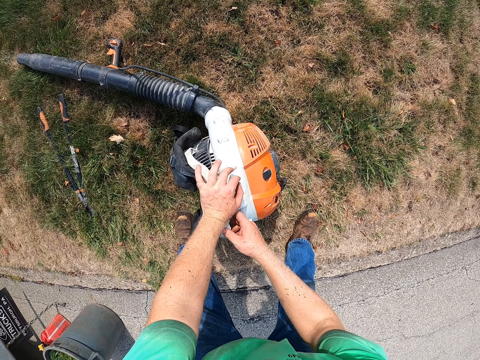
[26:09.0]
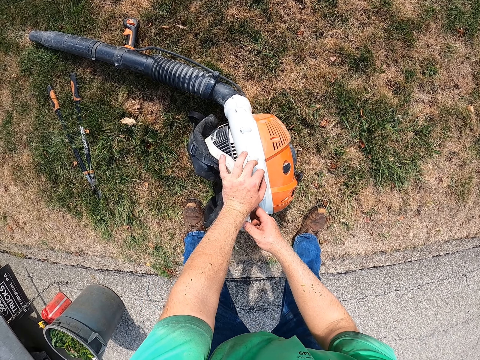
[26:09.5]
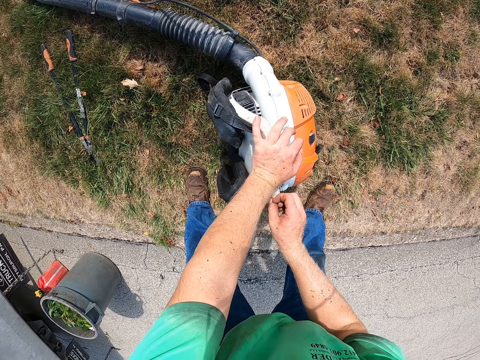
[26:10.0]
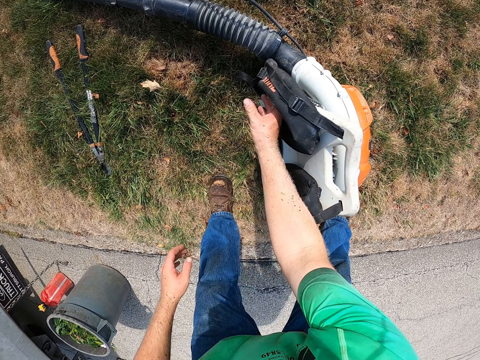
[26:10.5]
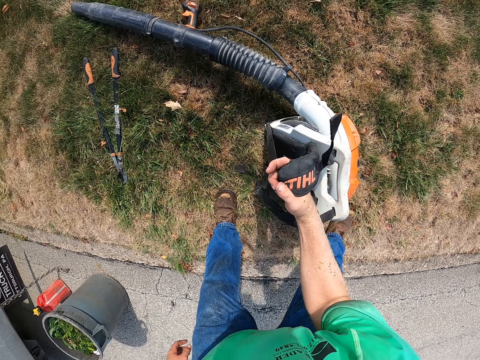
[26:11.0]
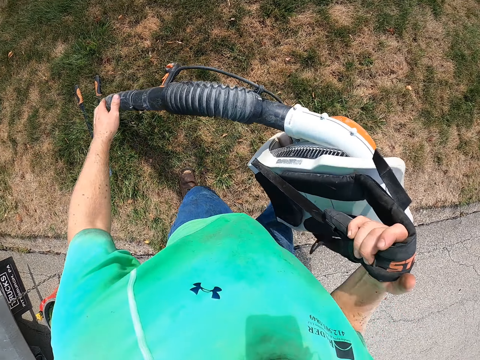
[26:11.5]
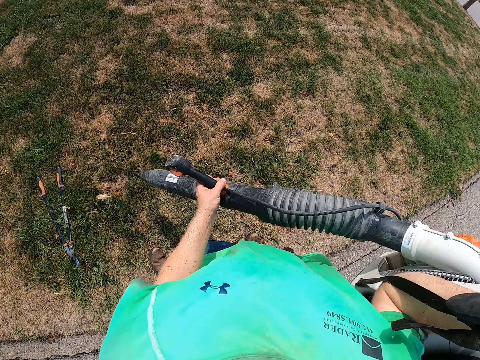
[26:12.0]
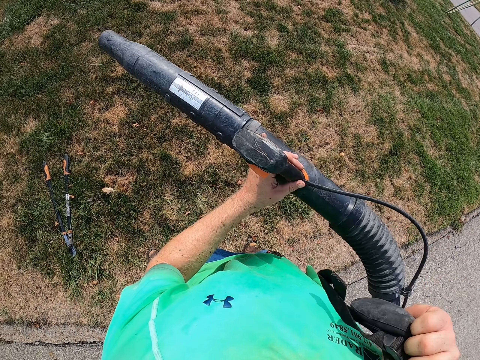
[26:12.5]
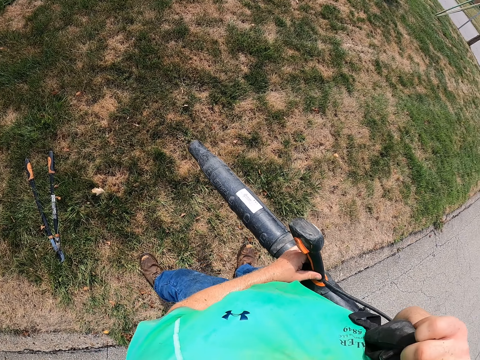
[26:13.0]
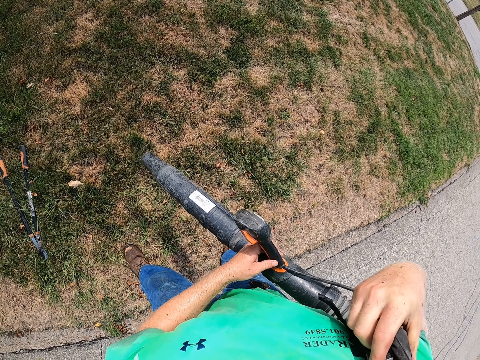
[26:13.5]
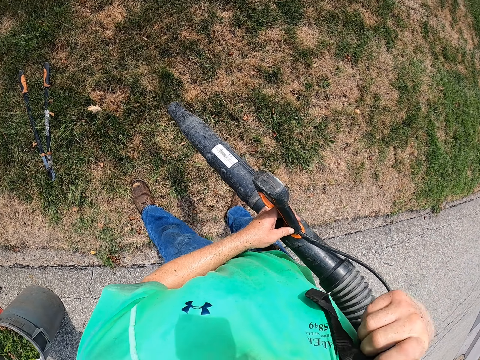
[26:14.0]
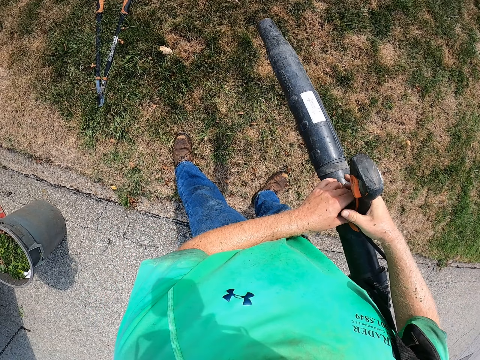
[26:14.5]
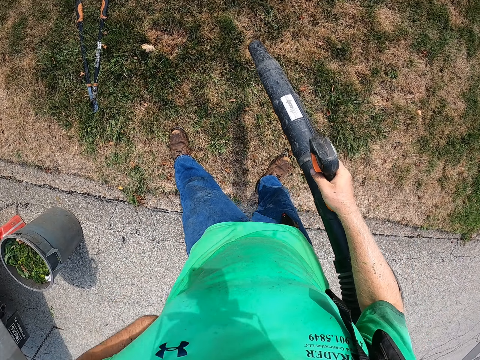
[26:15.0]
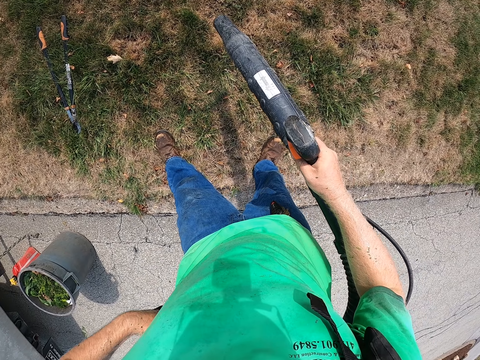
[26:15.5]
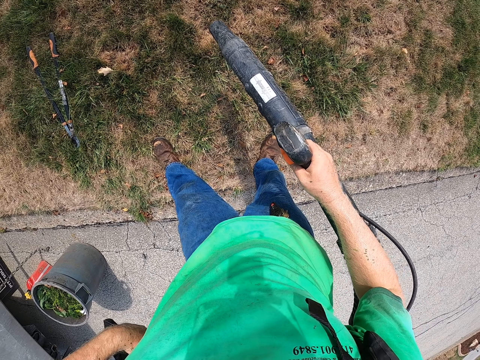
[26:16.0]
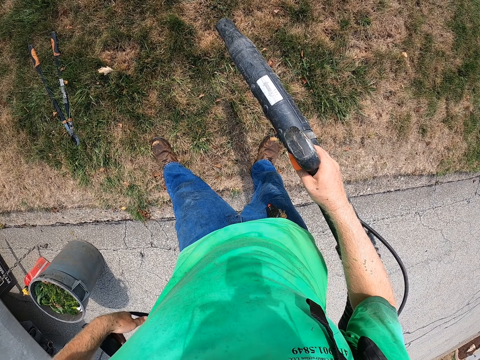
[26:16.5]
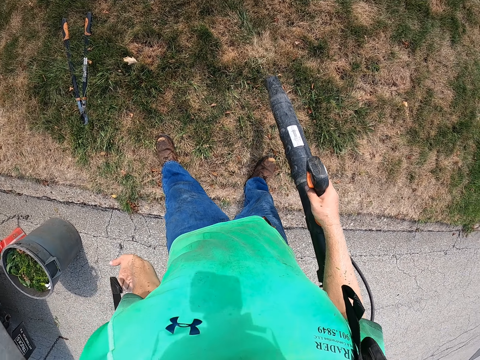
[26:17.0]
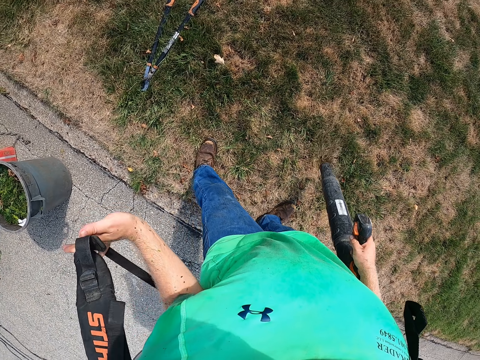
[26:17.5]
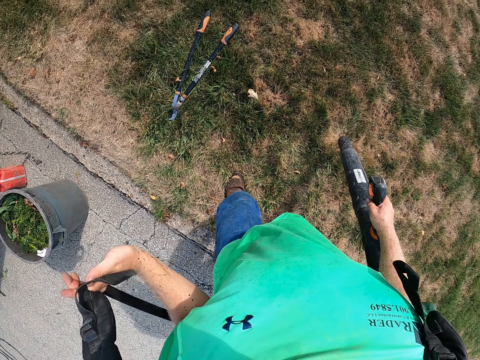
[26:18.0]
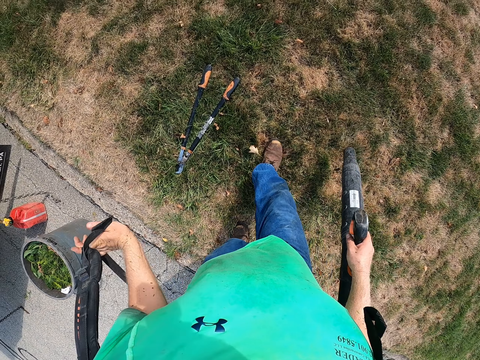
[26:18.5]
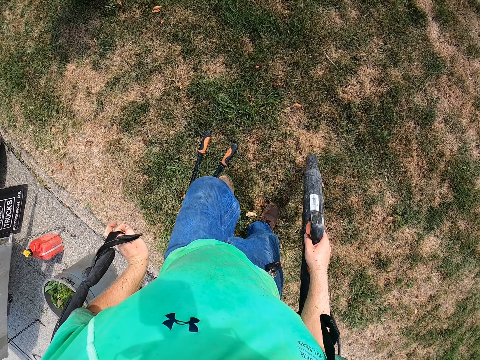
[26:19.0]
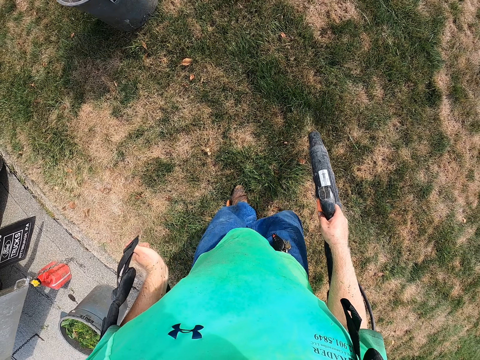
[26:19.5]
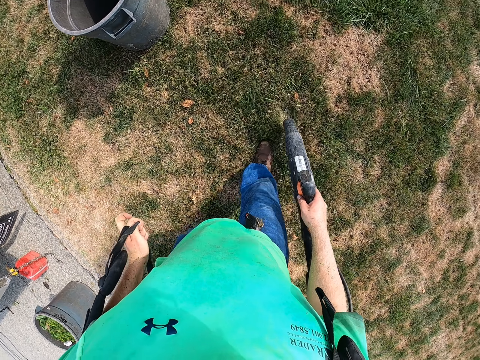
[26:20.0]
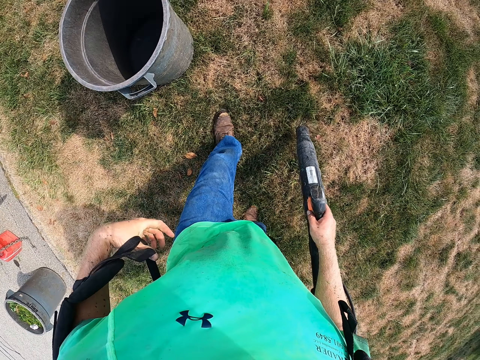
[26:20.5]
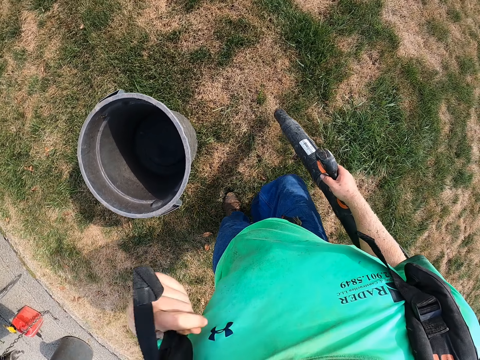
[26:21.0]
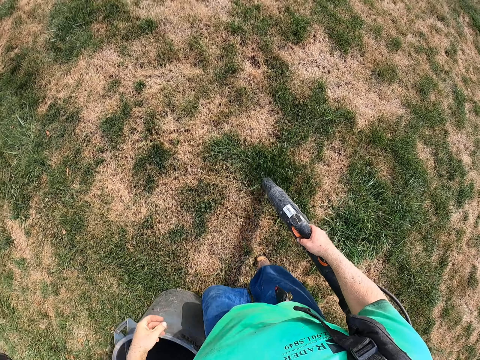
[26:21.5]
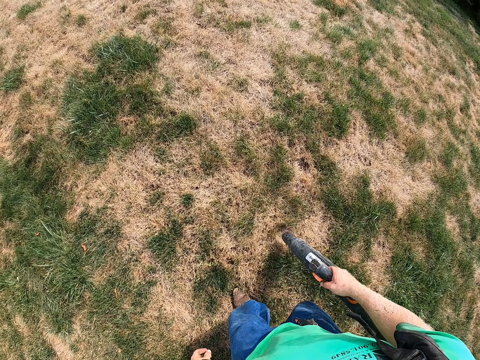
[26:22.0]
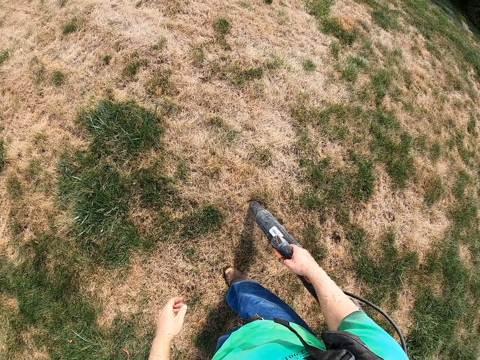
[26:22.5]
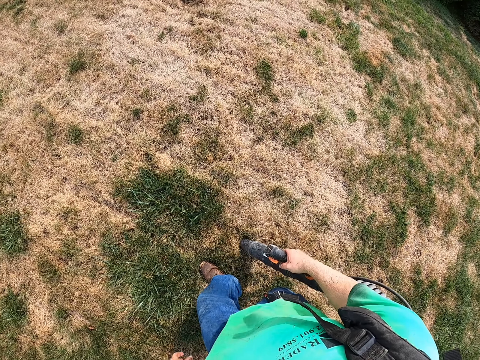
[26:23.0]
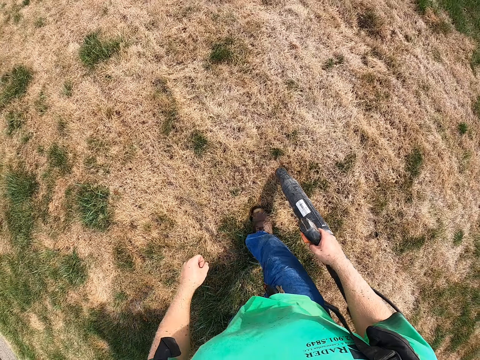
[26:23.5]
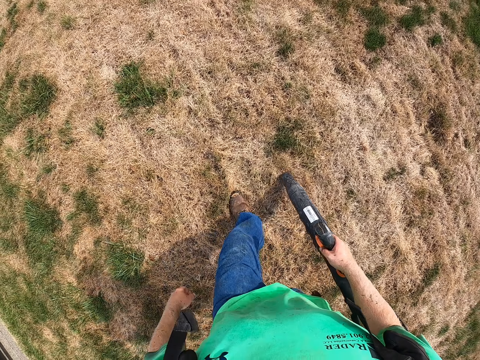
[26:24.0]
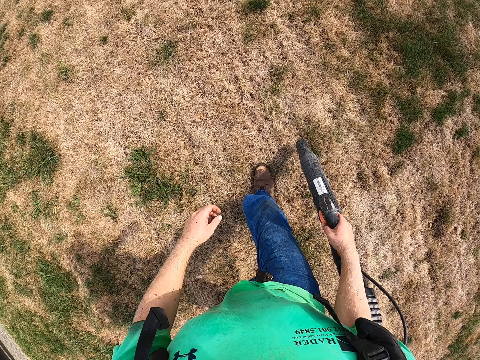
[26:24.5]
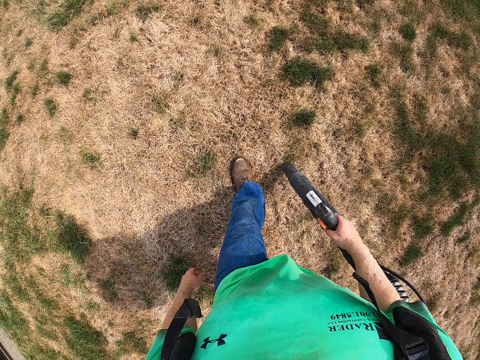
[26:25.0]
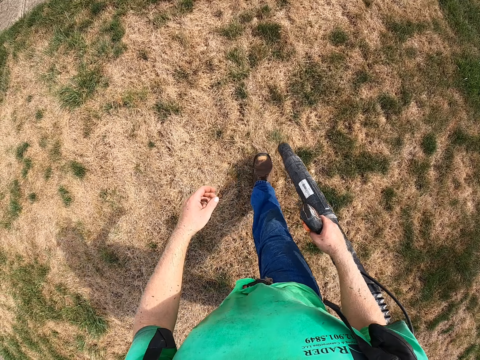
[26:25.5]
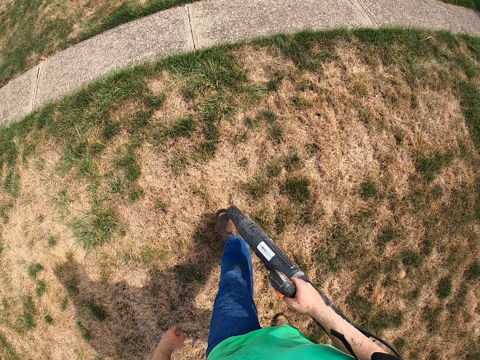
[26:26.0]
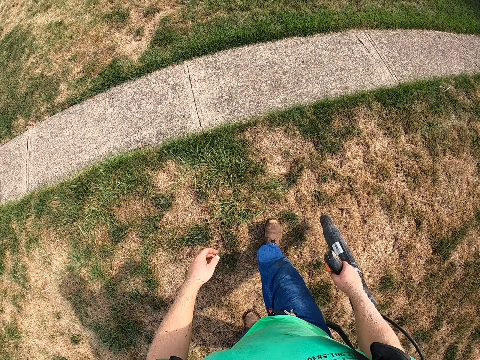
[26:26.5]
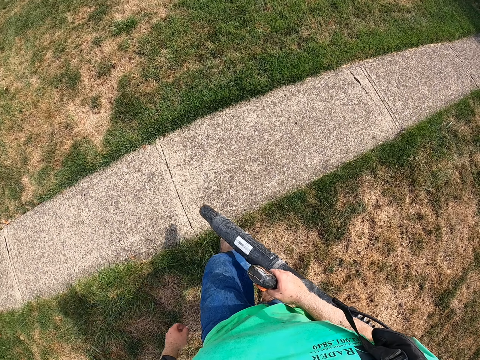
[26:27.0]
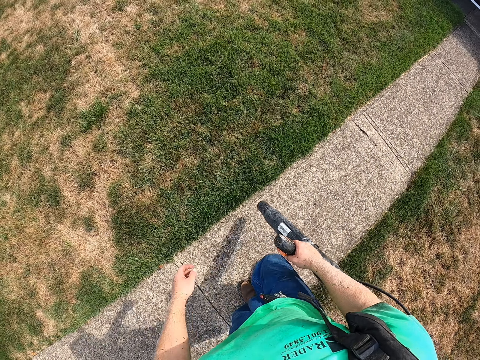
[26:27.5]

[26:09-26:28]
The camera wearer removes his hand. He lifts the leaf blower on the floor with his right hand. He holds the leaf blower on the handle with his left hand. He adjusts it. He passes the leaf blower from his left hand to his right hand. He holds on the handle. He vacuums the lawn with the leaf blower in his right hand. He places the handle of the leaf blower over his shoulder with his left hand. He walks across the field. He blows.

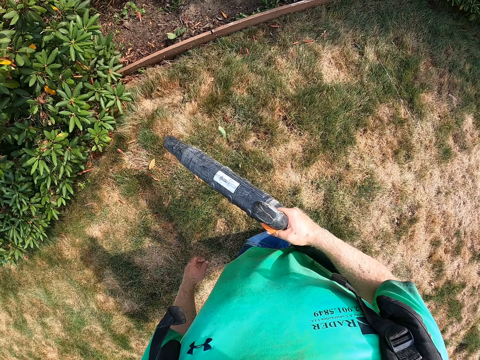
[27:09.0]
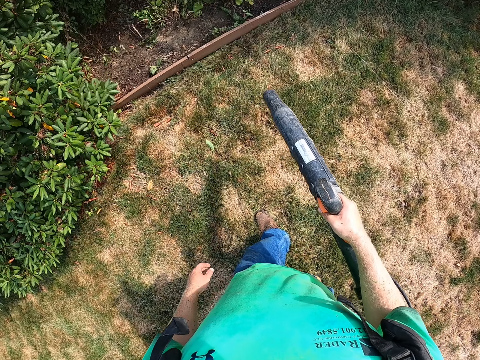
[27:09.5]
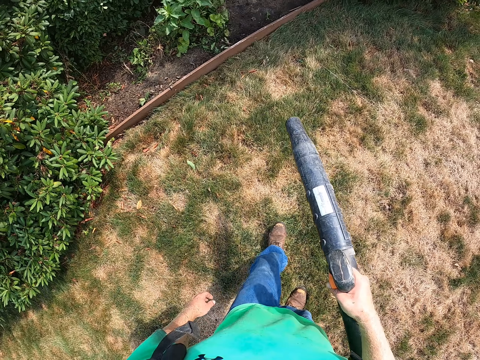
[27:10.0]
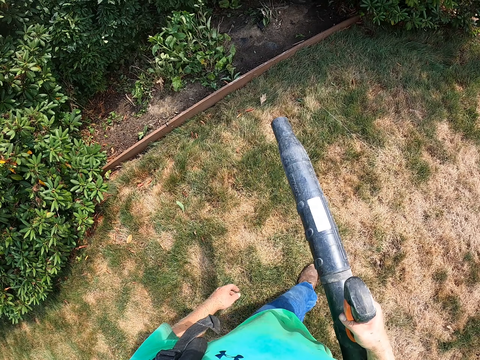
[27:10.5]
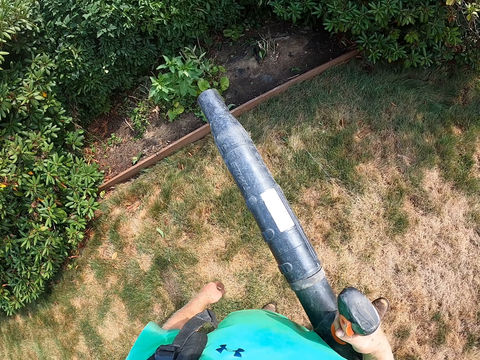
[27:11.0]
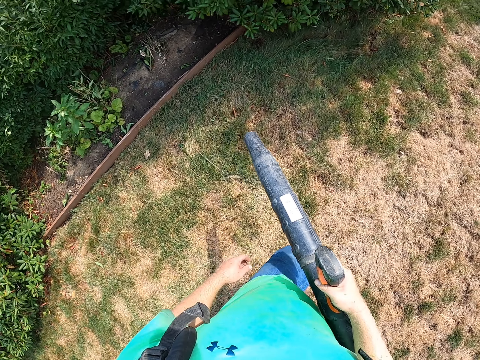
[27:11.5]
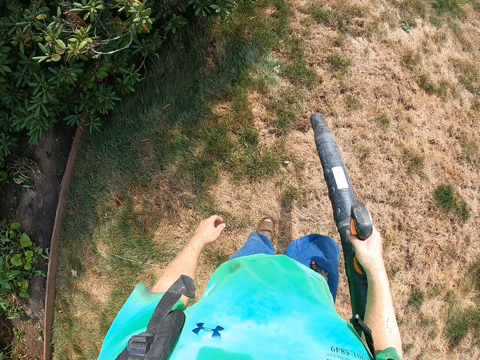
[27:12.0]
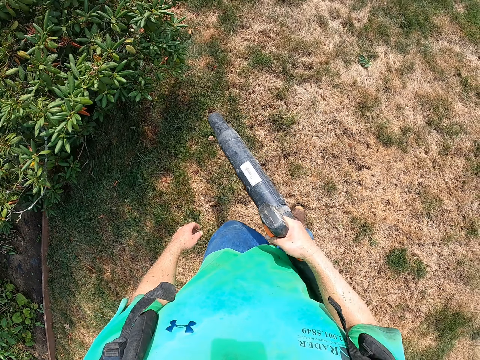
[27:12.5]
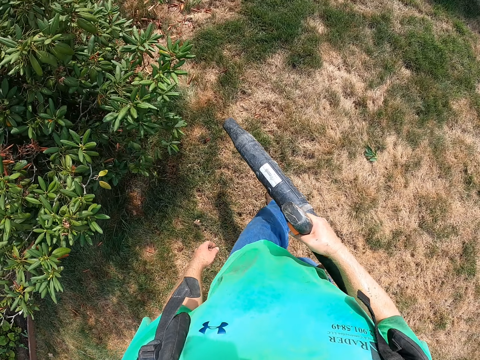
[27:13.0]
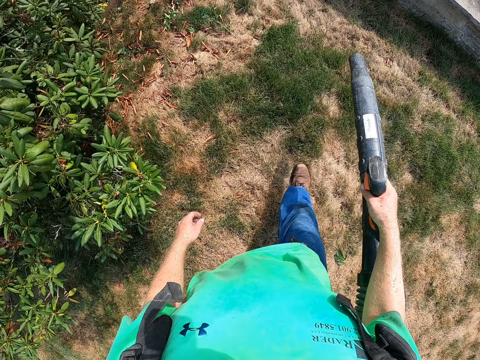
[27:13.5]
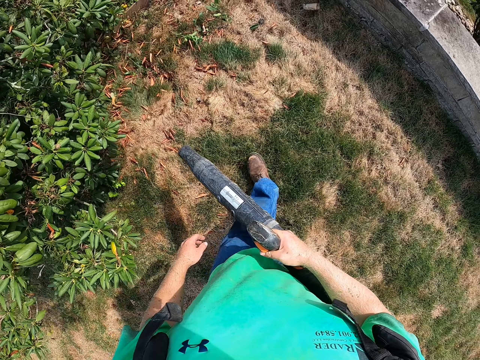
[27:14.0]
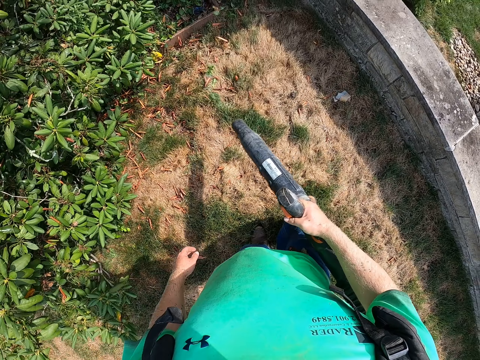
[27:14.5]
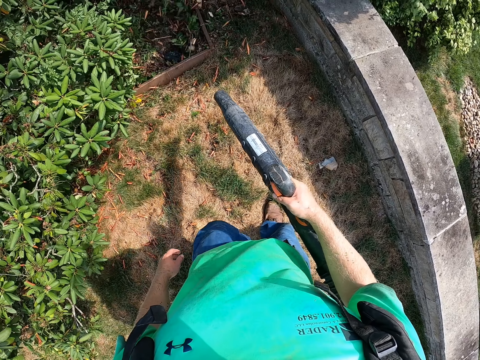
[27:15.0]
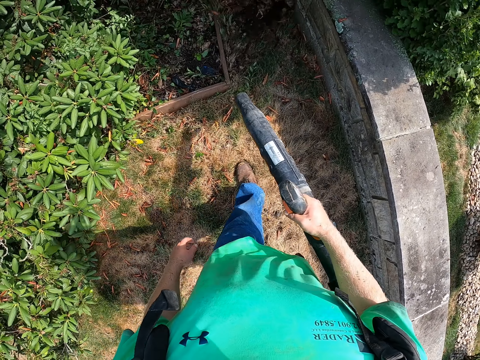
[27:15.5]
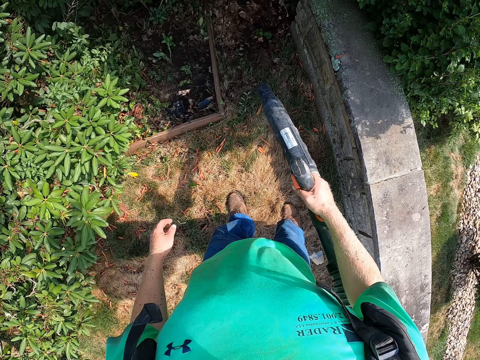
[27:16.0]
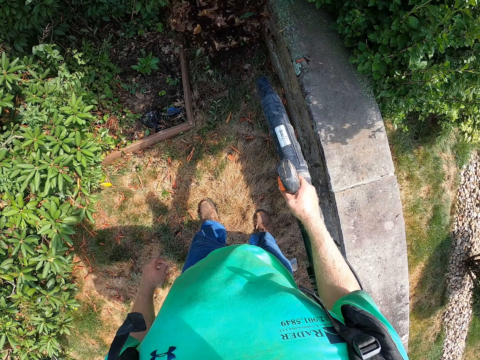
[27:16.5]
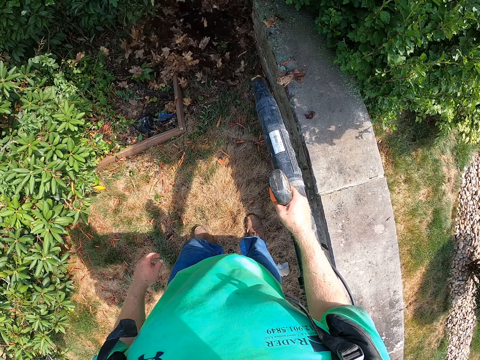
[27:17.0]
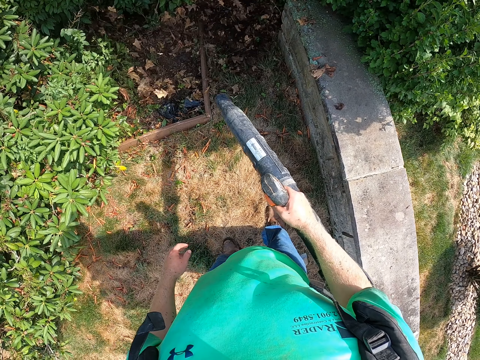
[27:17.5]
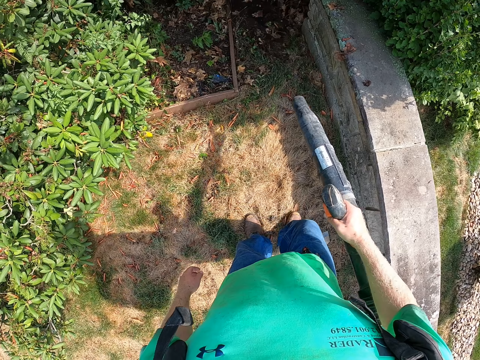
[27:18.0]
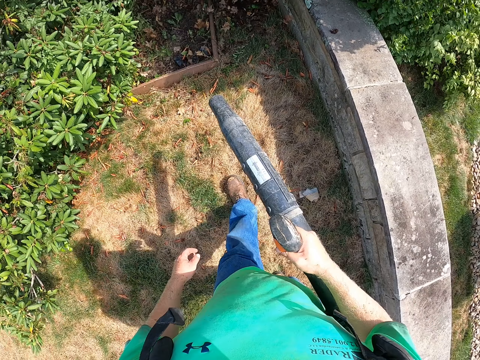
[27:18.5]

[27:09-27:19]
The camera wearer lifts the blower. They blow.
